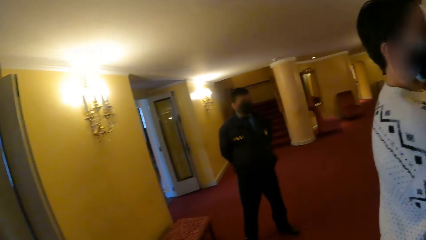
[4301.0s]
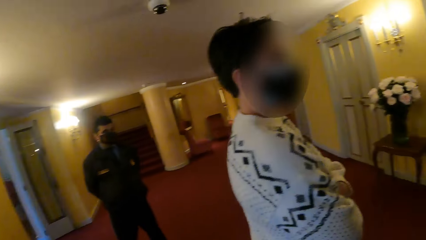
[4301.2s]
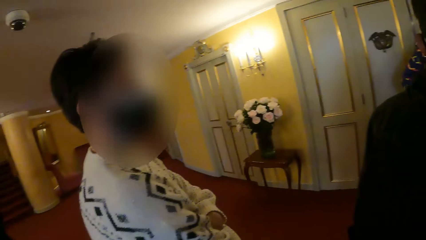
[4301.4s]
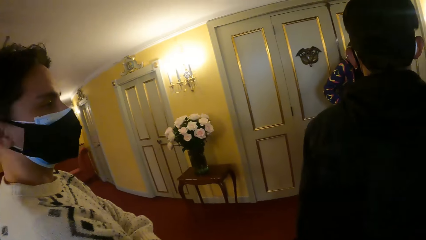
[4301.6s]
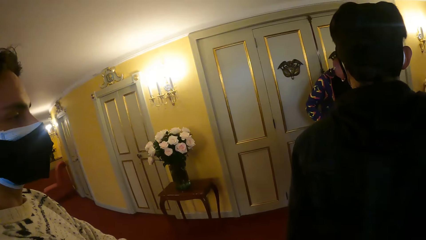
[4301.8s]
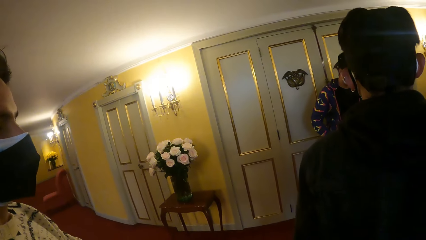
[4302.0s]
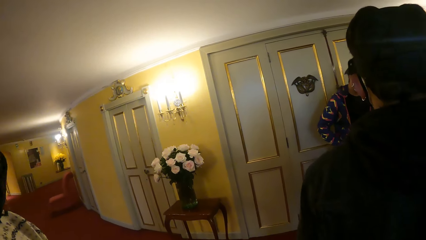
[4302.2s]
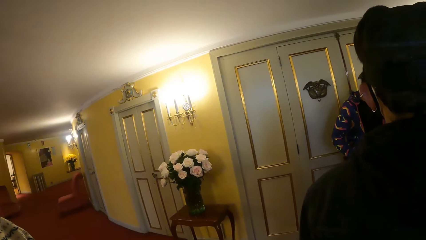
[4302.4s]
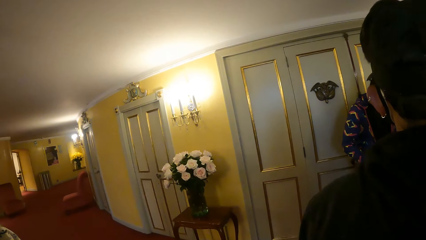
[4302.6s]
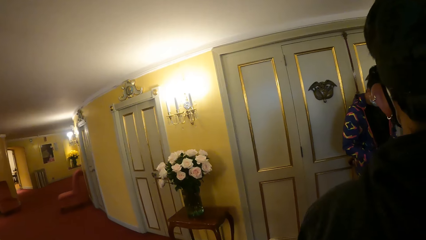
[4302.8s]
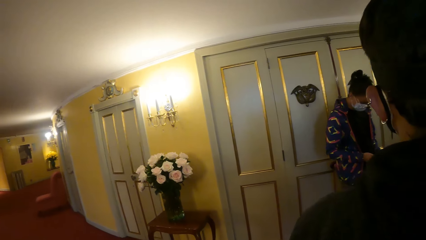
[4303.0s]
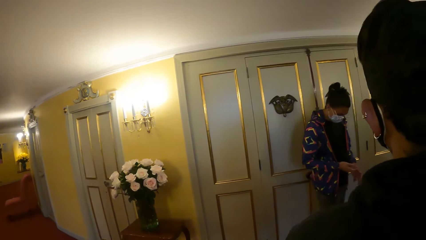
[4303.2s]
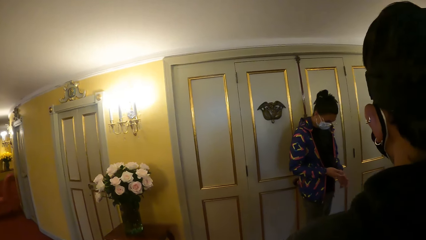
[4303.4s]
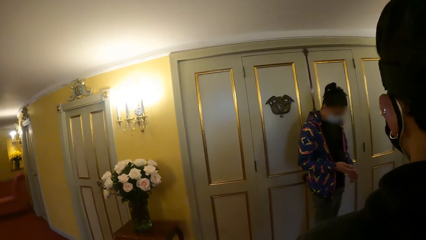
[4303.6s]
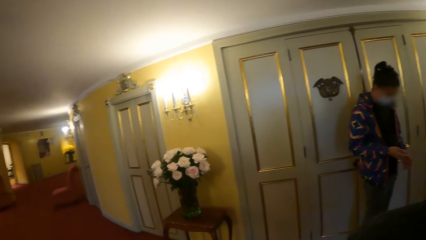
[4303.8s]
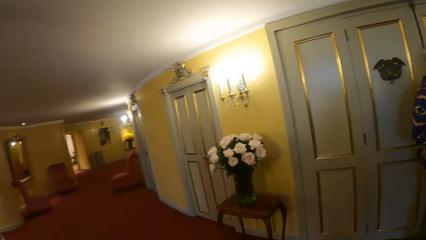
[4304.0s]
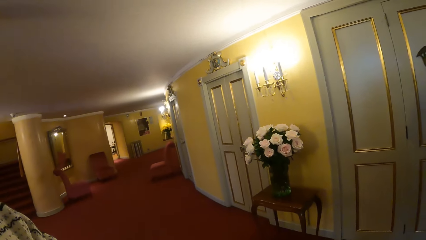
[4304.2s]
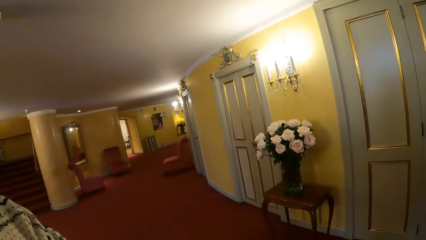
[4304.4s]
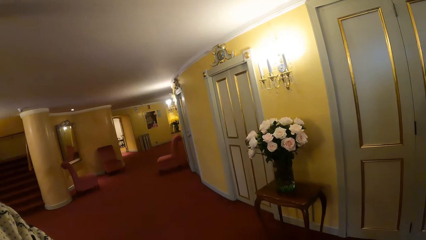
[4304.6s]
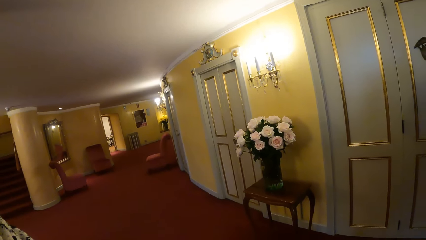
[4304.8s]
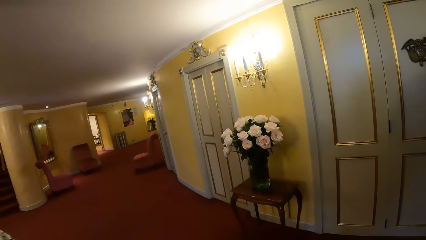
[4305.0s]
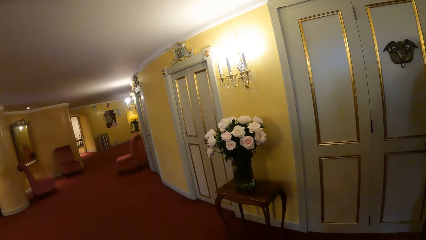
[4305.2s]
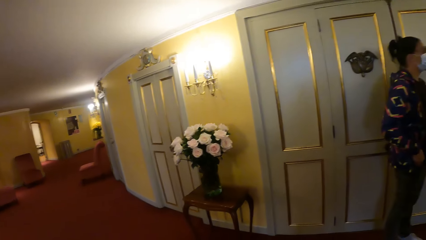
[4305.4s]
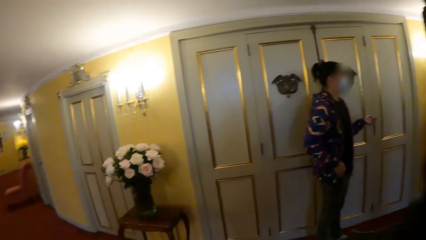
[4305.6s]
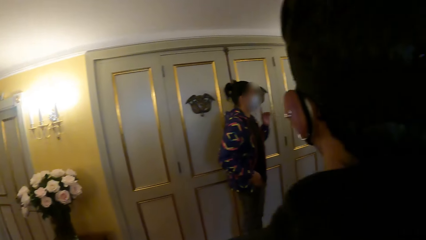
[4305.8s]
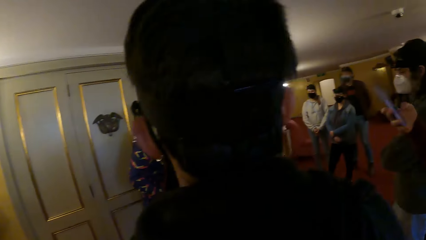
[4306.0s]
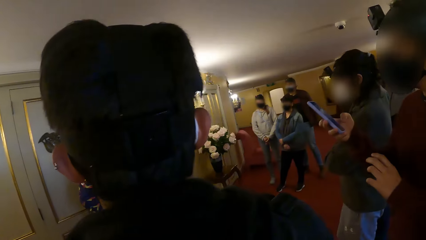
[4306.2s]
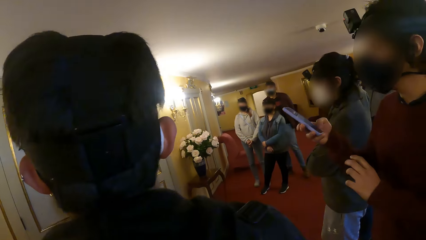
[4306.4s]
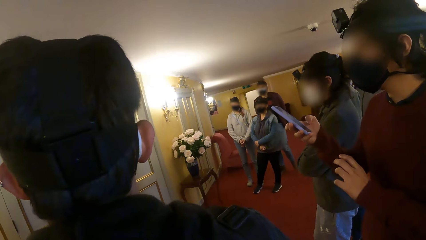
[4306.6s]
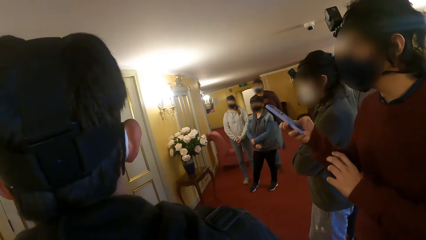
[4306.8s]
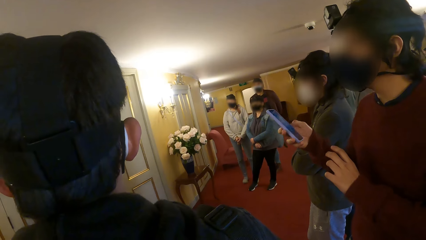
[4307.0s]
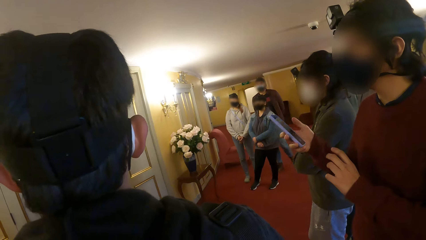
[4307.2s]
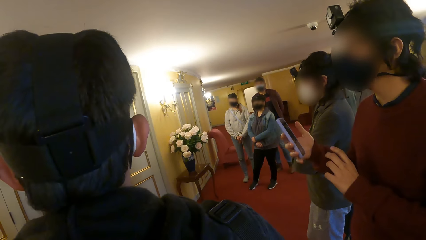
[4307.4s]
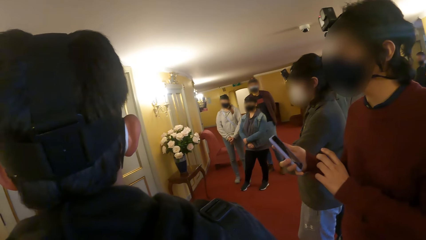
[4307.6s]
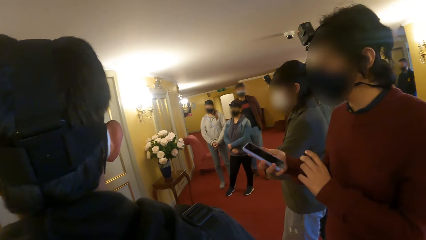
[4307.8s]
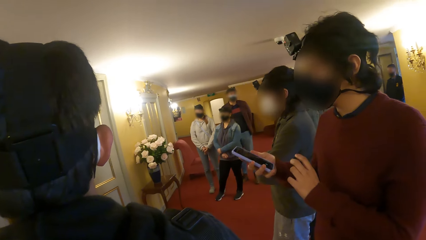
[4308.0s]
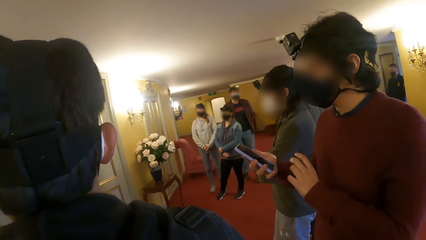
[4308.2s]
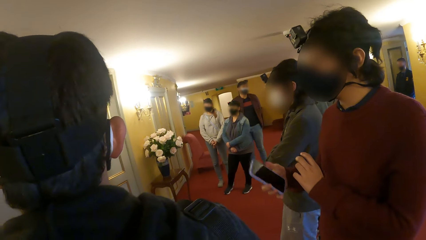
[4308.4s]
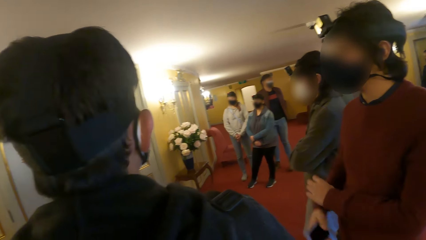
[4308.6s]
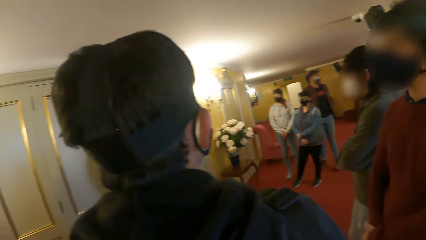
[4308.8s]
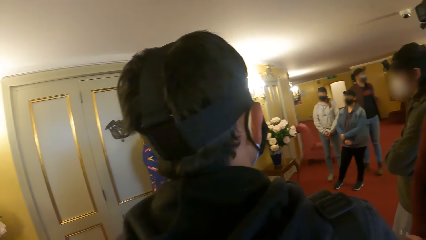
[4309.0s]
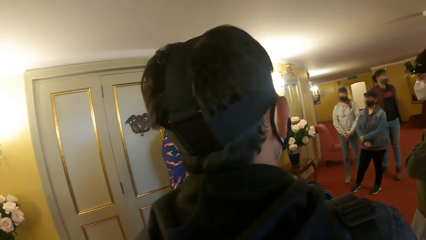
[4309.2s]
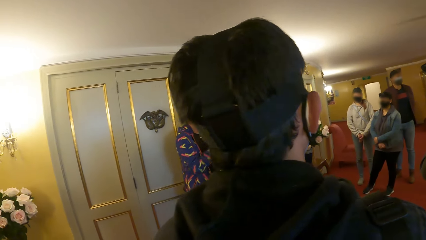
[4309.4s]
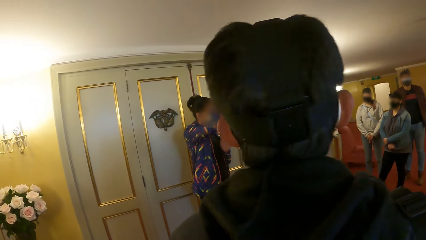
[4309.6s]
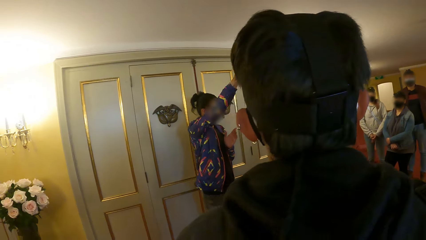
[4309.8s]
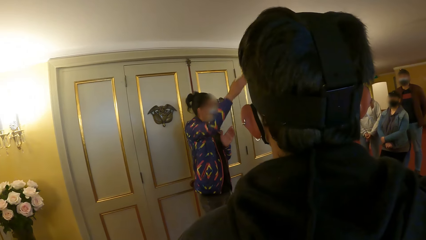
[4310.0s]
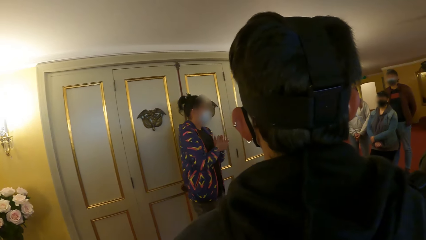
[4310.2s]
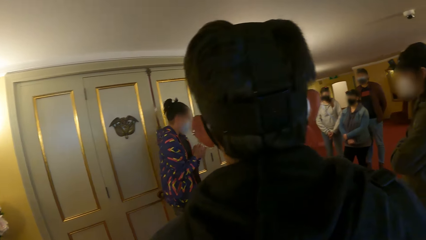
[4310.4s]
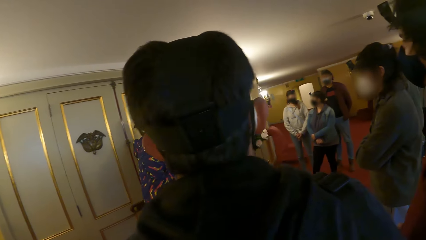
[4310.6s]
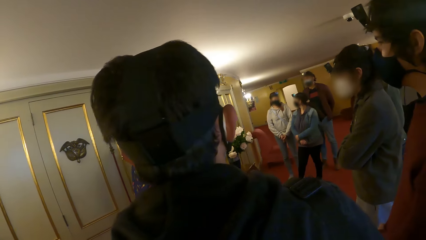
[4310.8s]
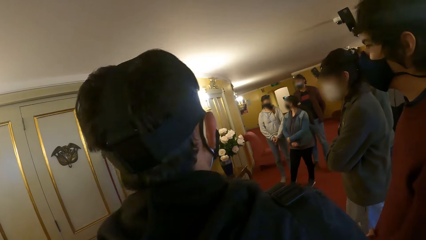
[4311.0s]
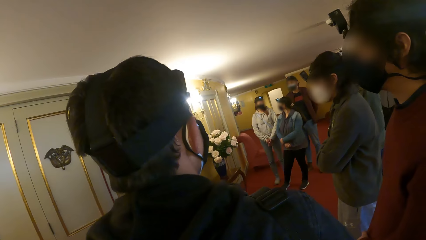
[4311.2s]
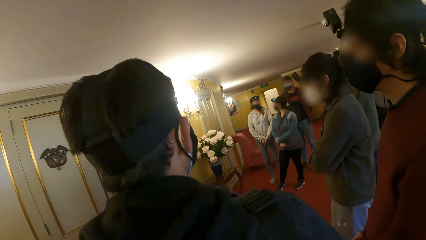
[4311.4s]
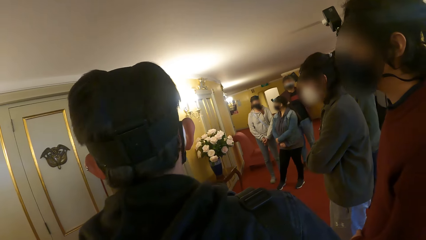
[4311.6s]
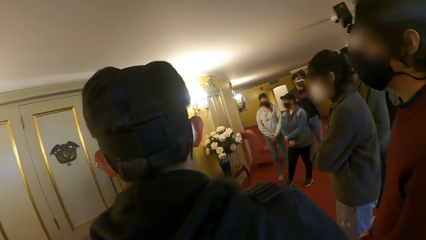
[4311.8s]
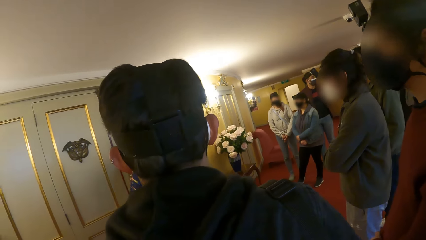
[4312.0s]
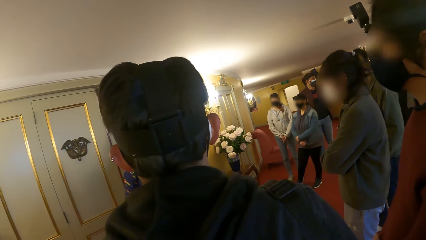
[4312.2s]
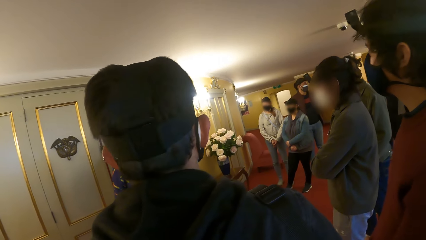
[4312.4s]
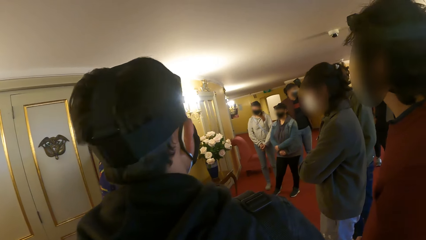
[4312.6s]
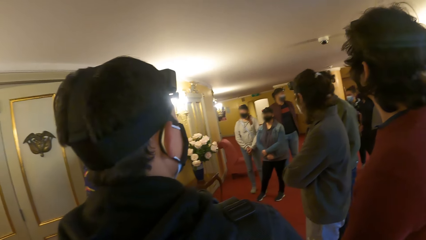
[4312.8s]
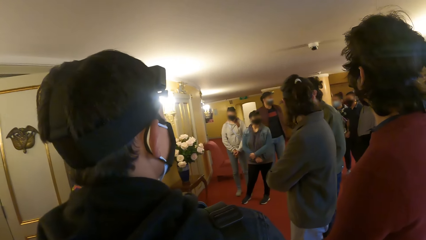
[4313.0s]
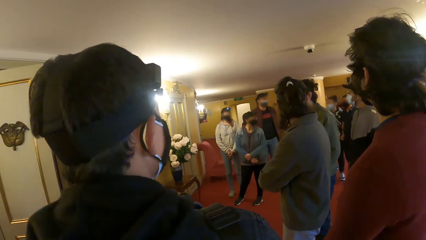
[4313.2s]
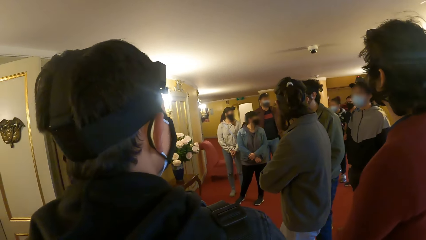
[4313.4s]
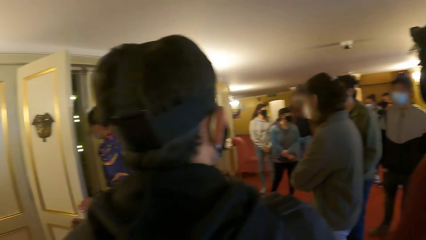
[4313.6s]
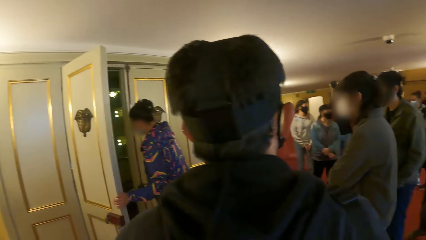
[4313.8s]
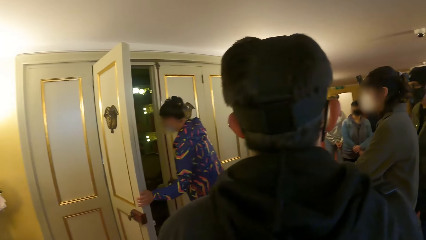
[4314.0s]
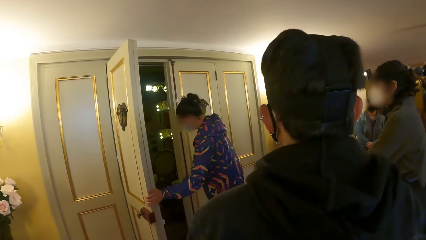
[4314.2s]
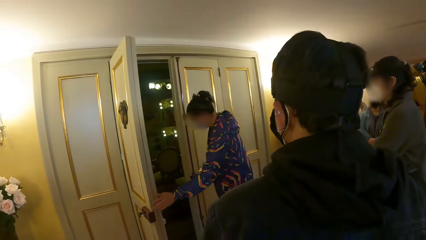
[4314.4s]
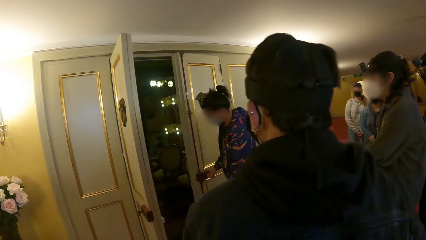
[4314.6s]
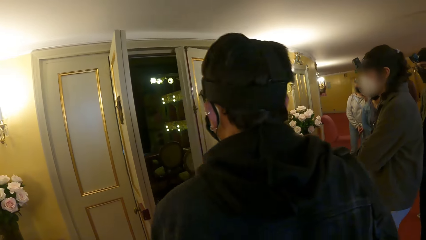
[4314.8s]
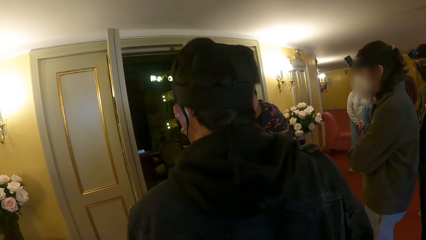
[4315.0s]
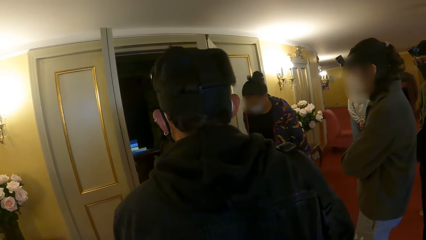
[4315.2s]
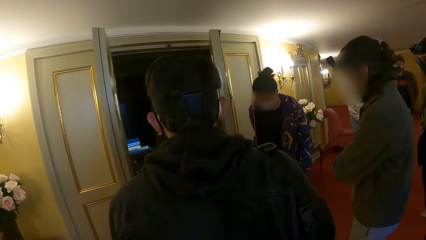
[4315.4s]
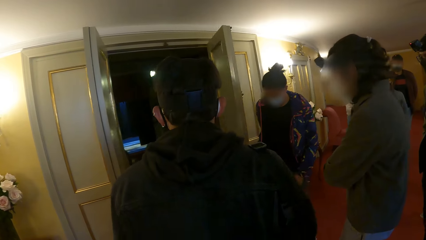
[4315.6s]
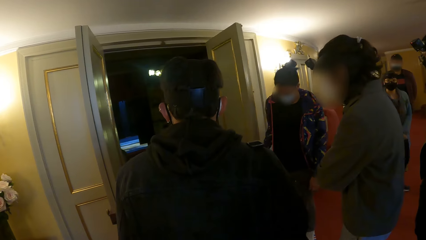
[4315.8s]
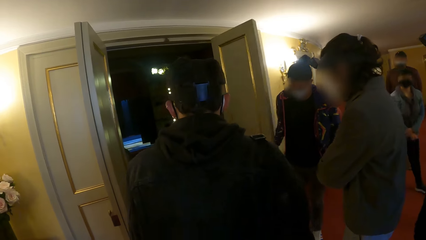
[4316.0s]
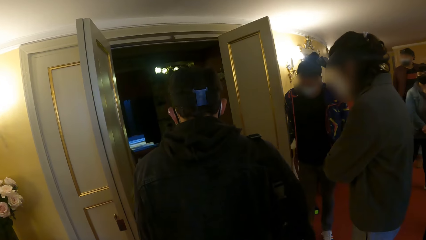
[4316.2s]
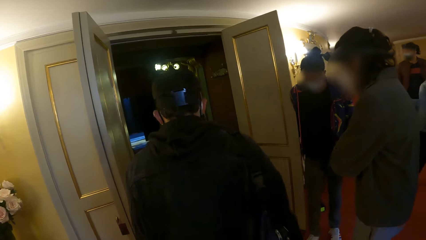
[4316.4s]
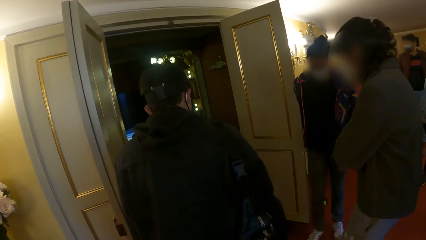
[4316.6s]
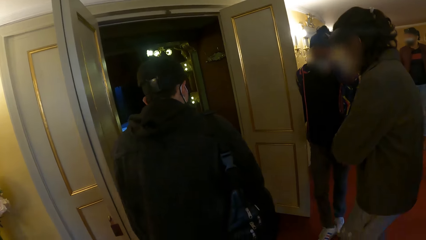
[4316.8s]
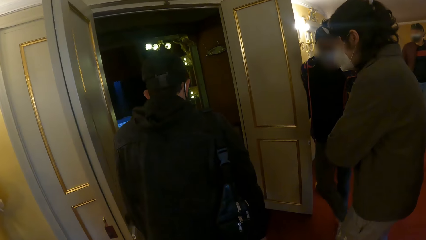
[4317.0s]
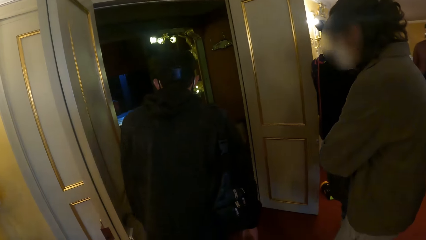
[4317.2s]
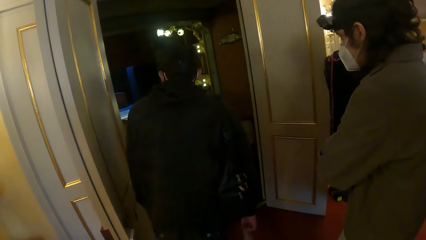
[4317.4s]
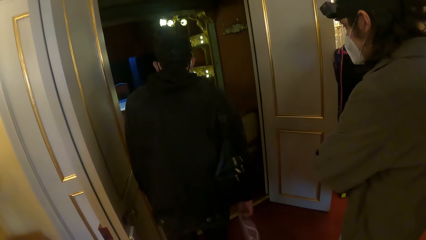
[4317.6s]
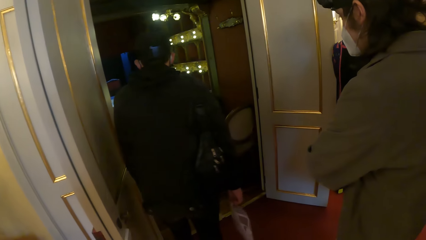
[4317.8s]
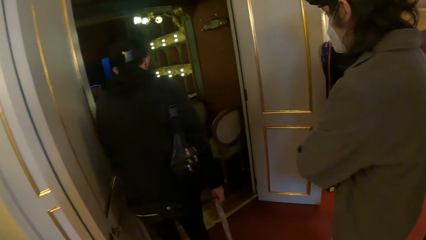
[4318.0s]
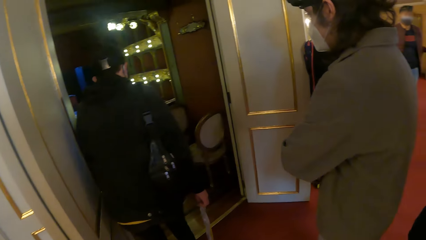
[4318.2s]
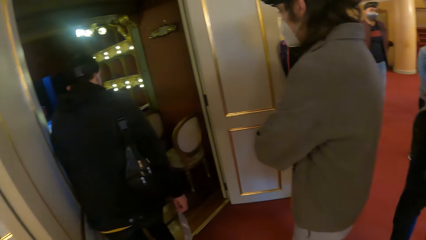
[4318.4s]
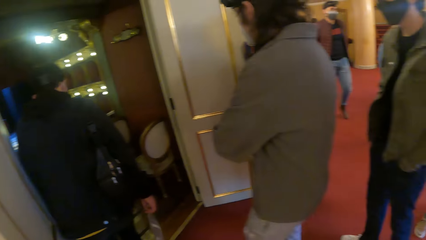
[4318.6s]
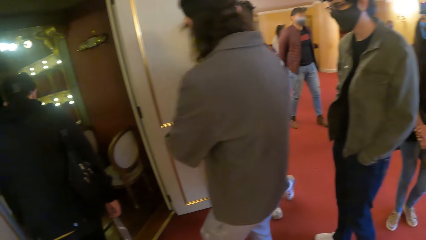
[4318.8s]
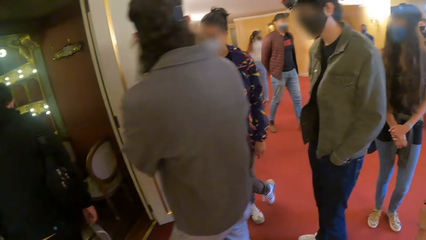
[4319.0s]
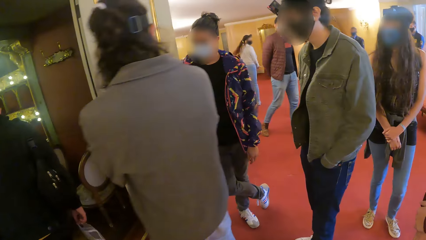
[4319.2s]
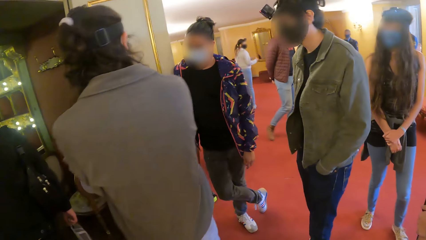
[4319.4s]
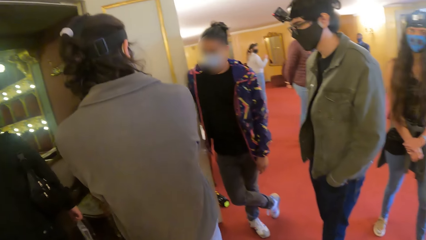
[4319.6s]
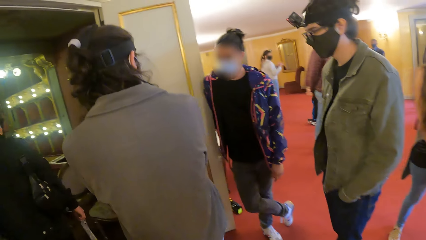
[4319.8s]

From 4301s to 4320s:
A man operates a phone in his right hand. The camera wearer looks around with another person. The man keeps the phone in his right hand inside his pocket. Another man opens a door with both hands. A person enters the room with others.
